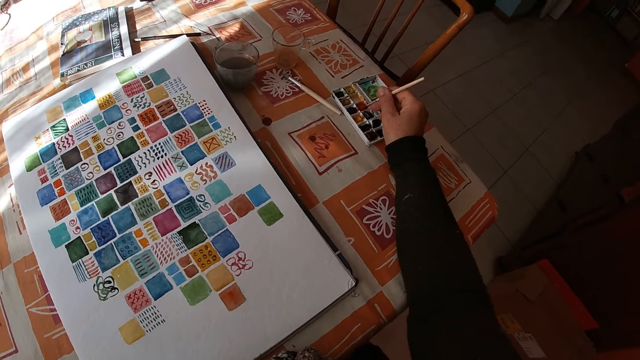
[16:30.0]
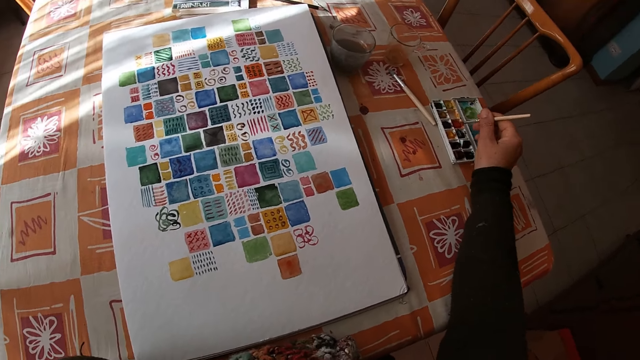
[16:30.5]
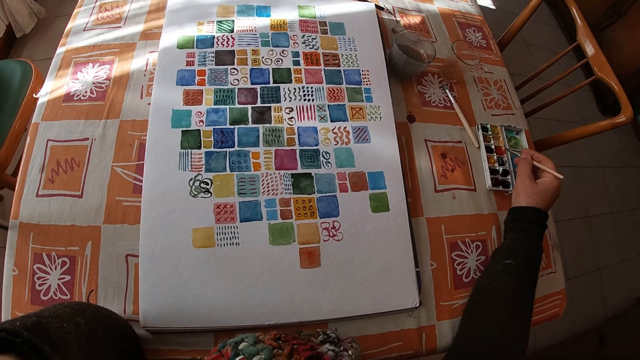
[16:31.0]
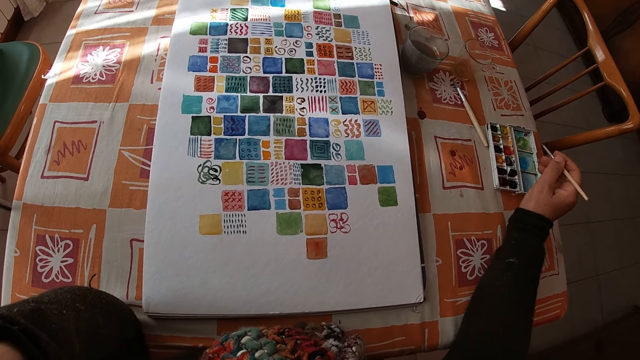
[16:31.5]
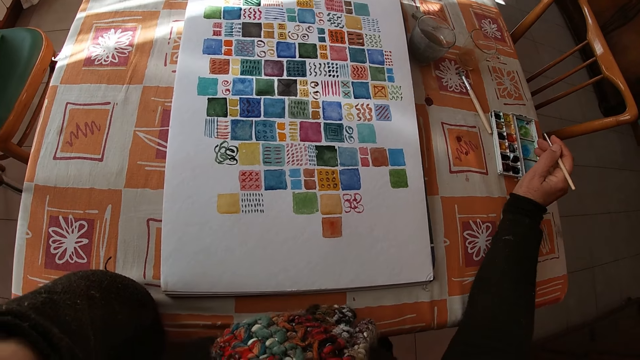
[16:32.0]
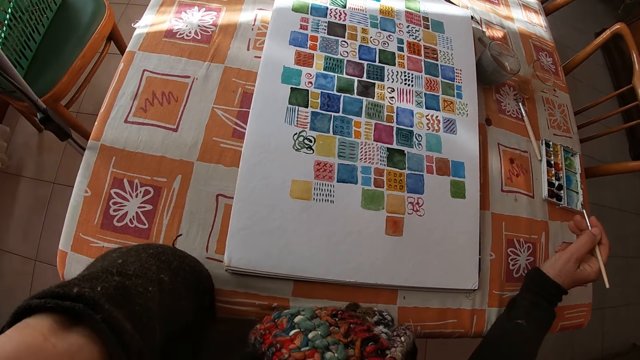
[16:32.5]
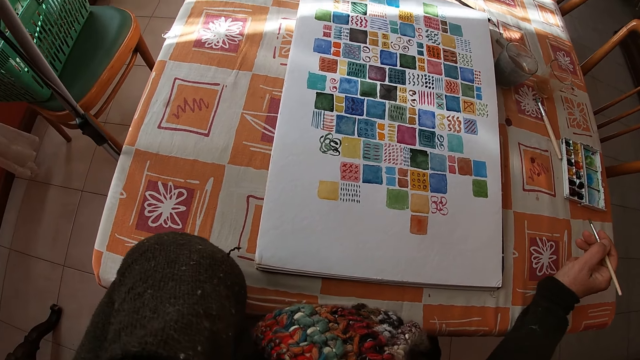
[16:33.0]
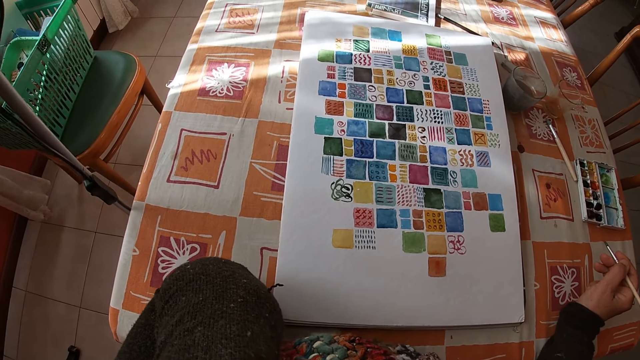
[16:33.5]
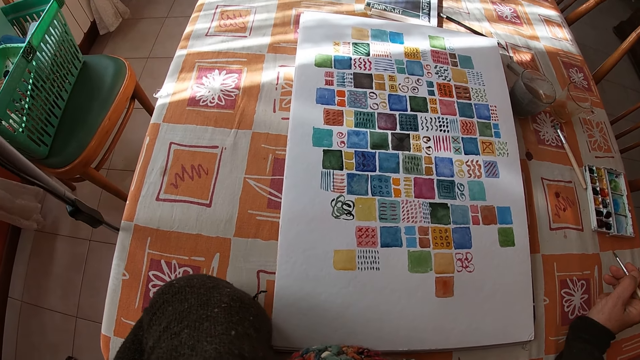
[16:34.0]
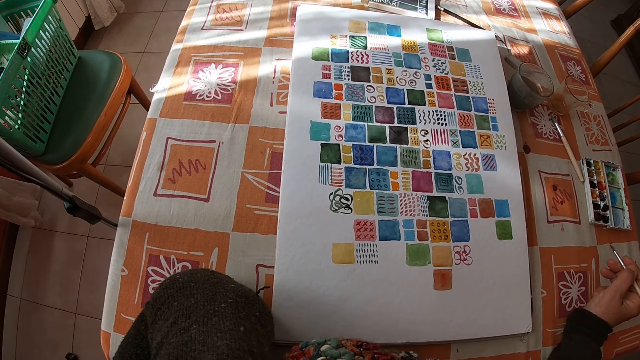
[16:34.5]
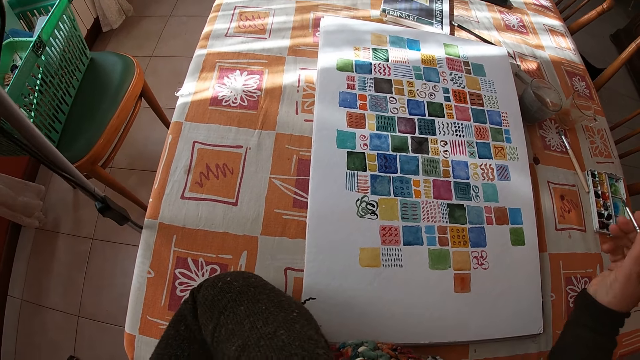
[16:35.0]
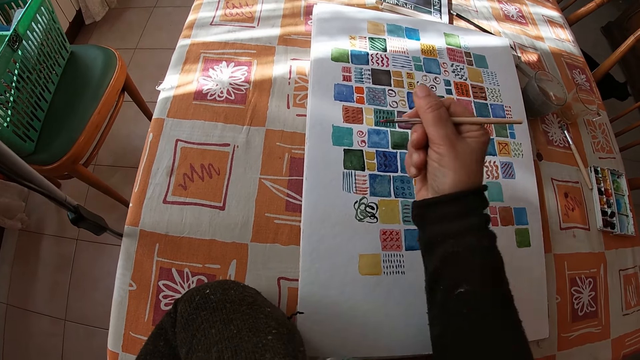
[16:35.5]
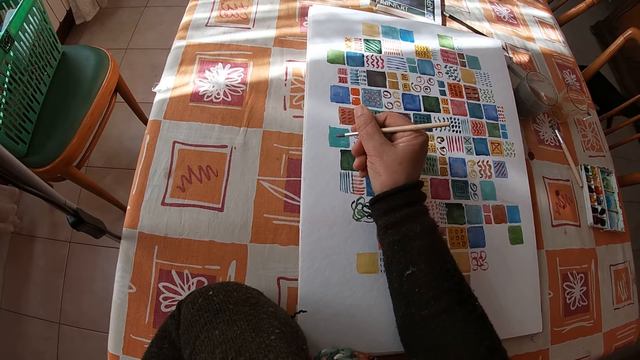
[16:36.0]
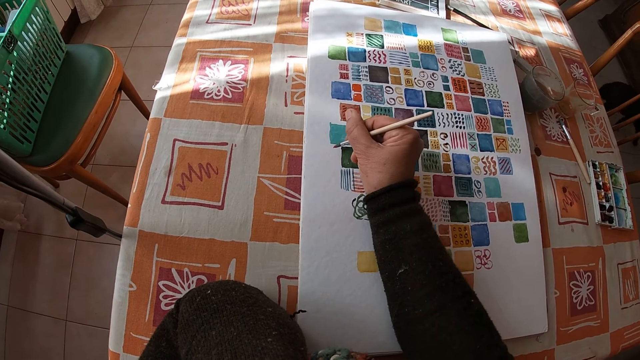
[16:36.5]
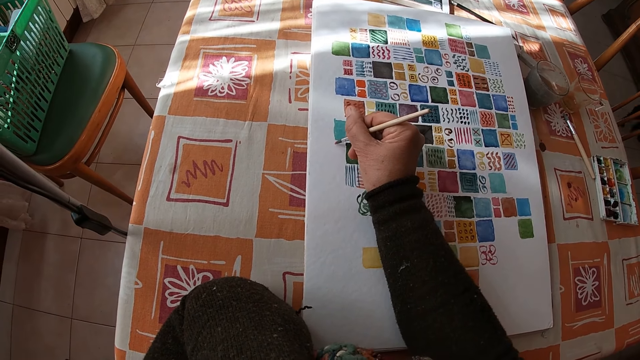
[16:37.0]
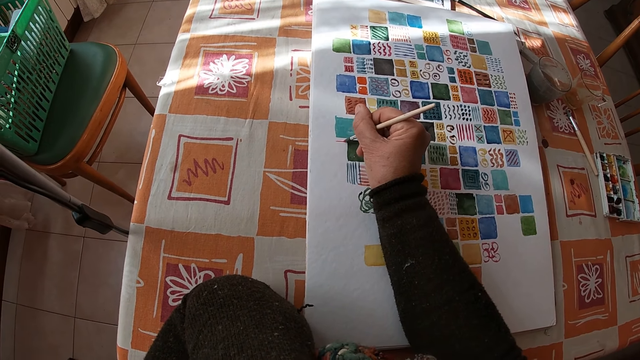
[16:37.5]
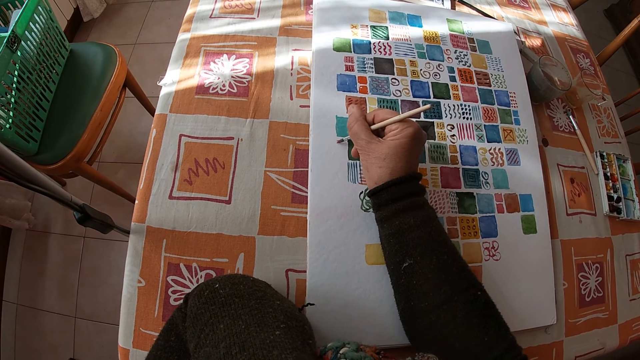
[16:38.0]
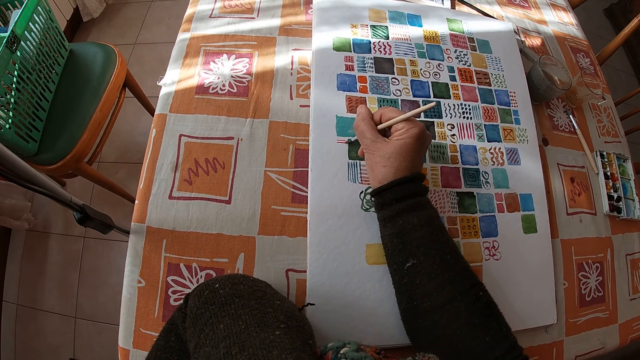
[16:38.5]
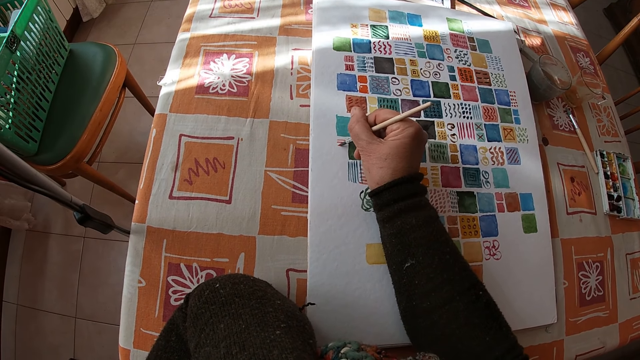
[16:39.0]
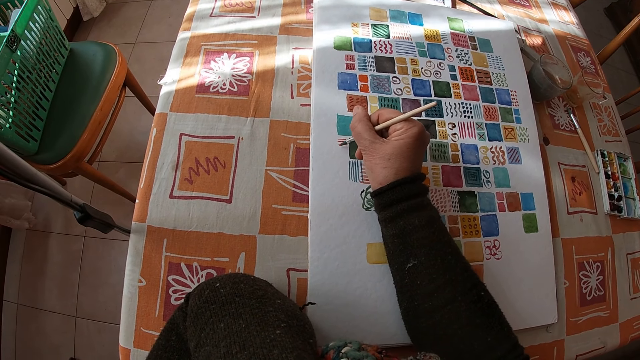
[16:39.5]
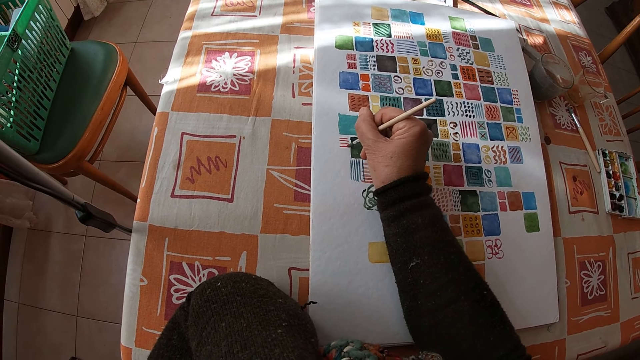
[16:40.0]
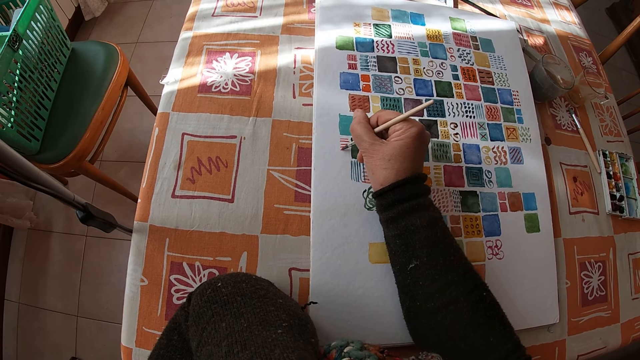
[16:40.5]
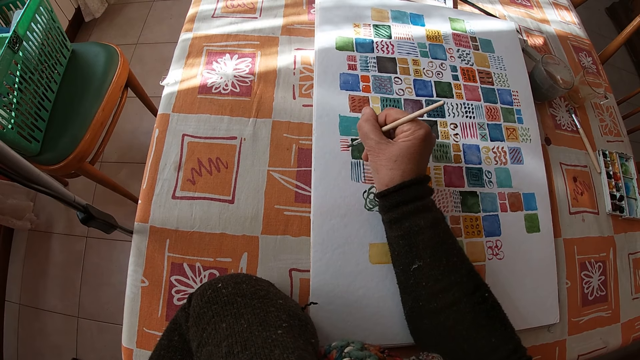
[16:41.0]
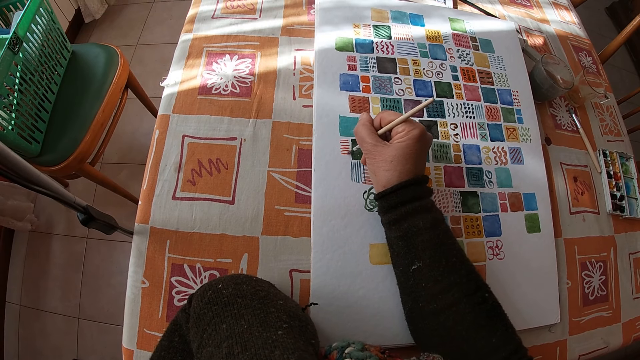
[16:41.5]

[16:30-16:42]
The camera wearer rubs the paint brush on a paint set on the dining table with her right hand. She rests her right hand on the dining table and rests her left arm on the dining table. She looks at the book. She paints shapes on the canvas sheet on the dining table with the paint brush in her right hand.

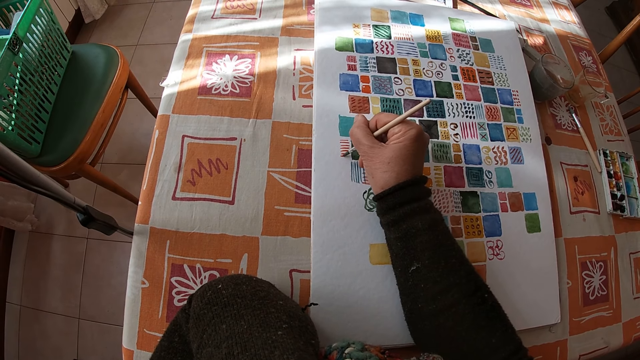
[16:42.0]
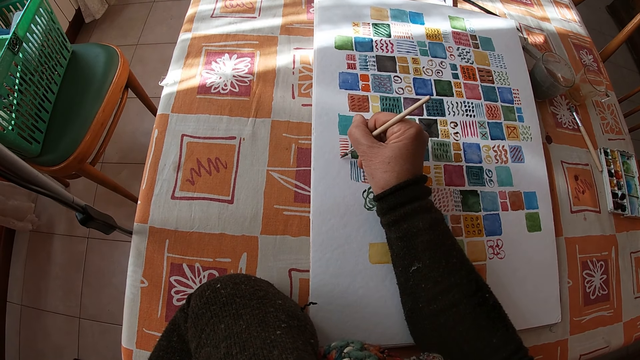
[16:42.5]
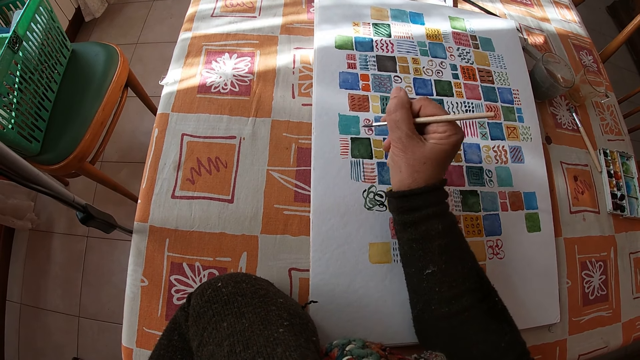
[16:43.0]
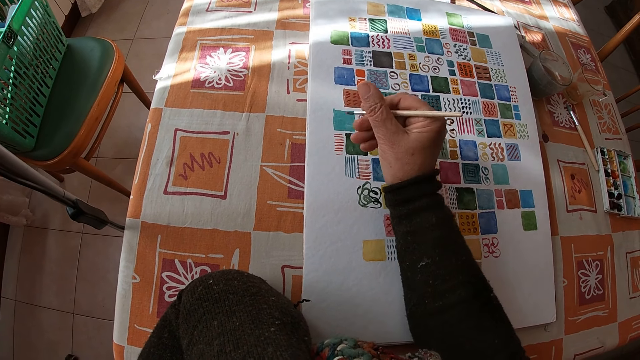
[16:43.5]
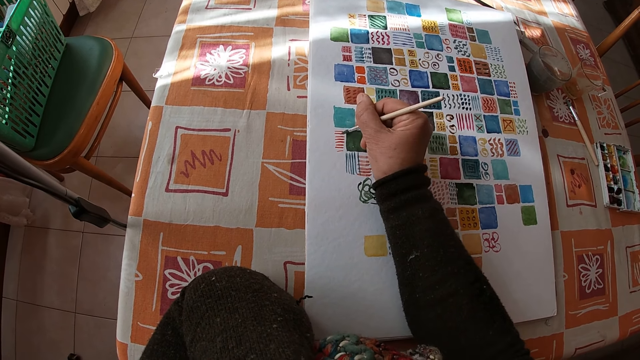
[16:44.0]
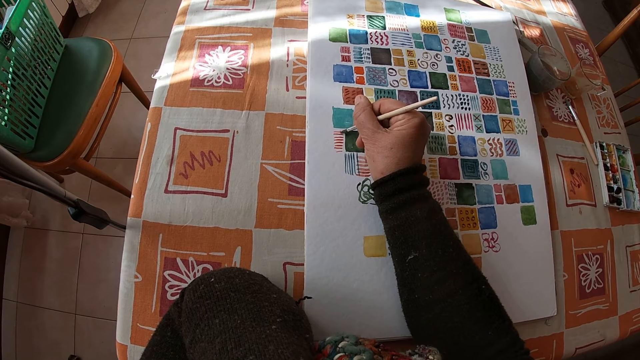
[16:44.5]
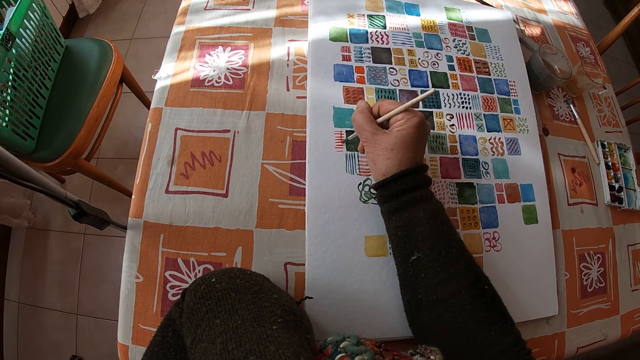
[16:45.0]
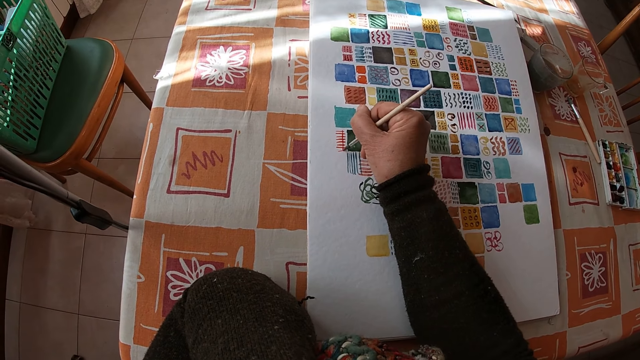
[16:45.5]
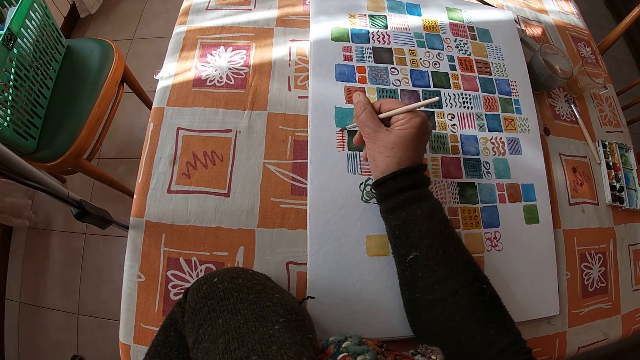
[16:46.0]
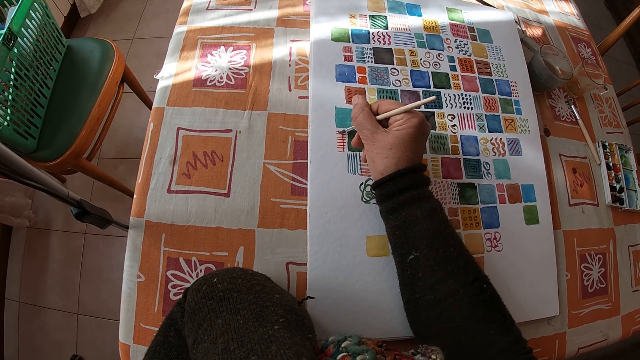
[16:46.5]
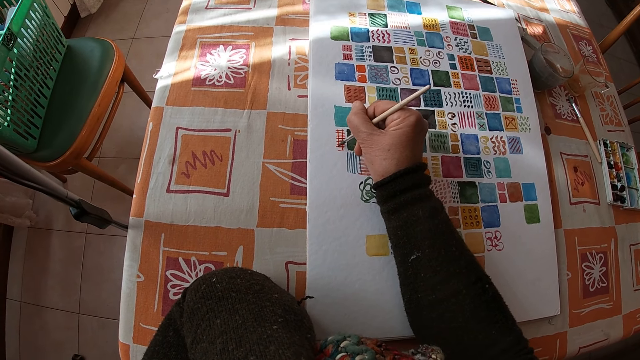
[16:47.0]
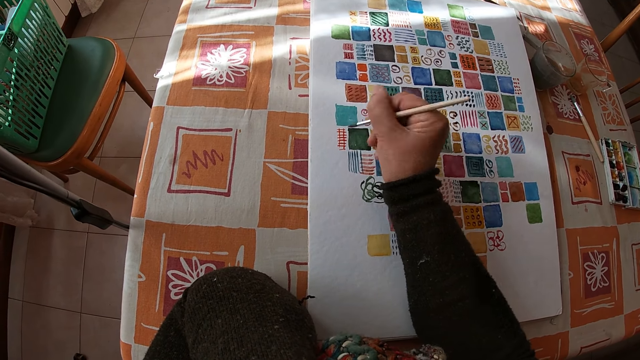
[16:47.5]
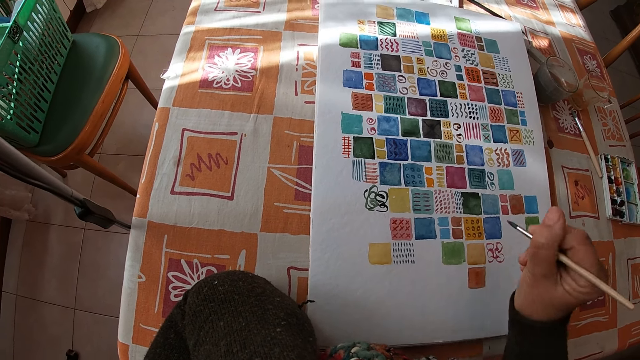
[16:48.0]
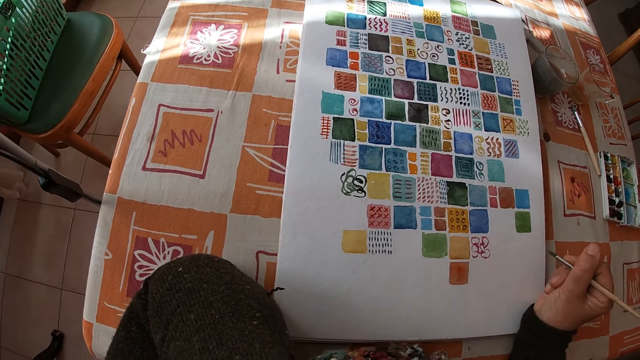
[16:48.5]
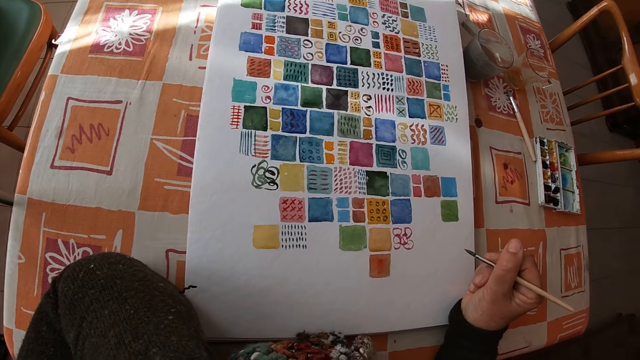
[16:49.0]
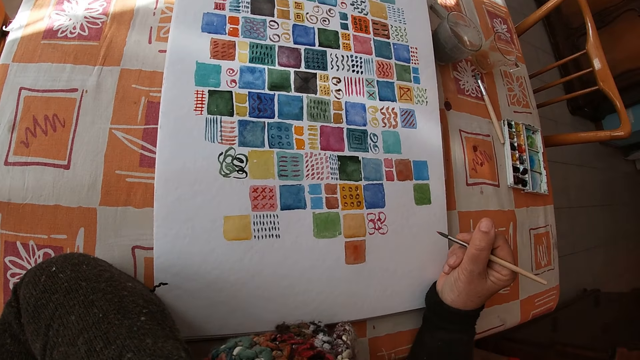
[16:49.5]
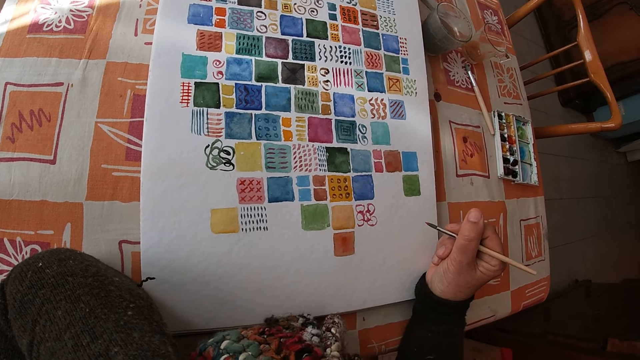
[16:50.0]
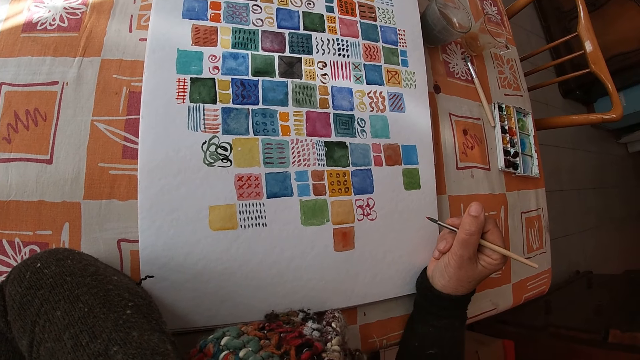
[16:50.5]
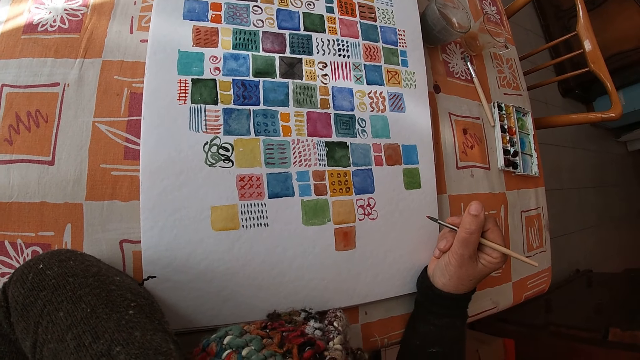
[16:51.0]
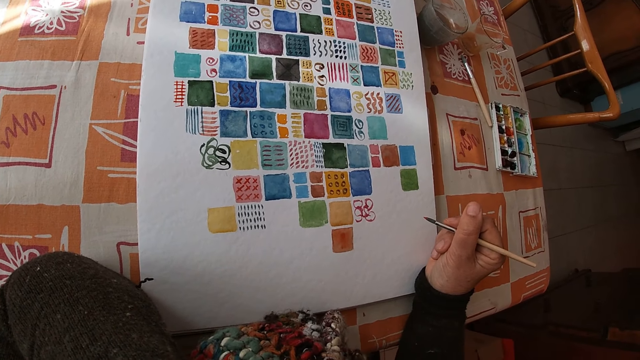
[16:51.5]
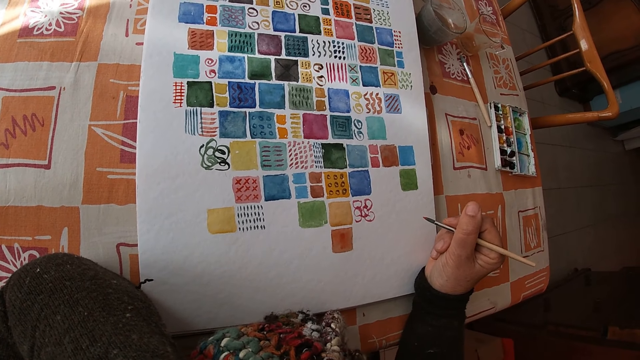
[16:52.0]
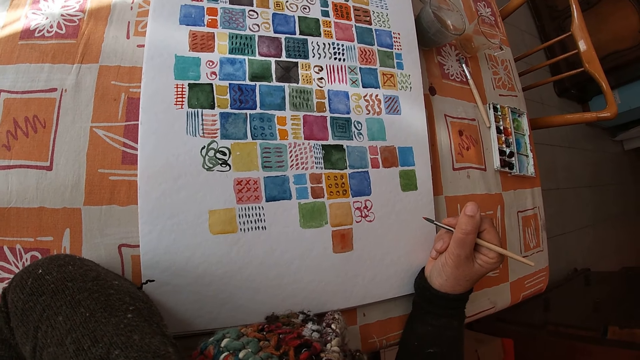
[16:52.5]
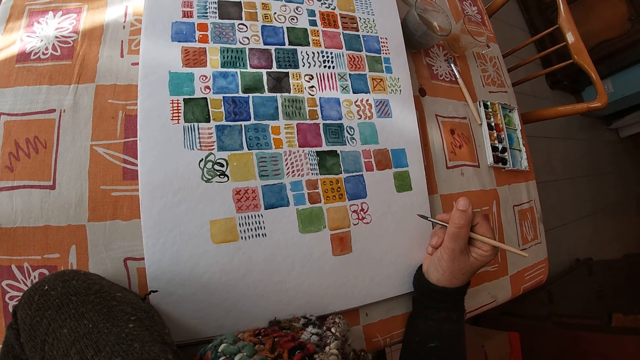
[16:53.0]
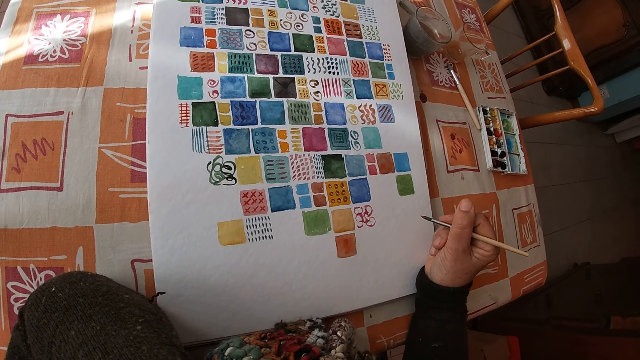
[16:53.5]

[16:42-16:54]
The camera wearer rests her right hand on the dining table. She looks at the book.
